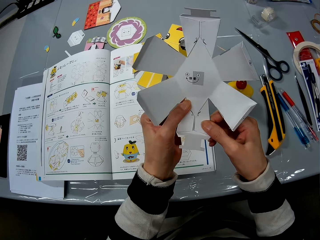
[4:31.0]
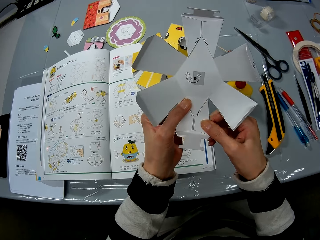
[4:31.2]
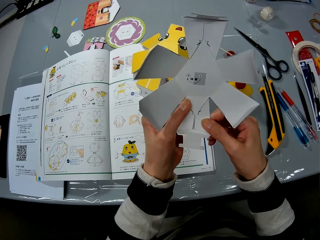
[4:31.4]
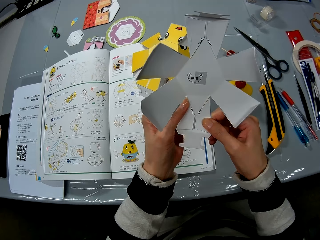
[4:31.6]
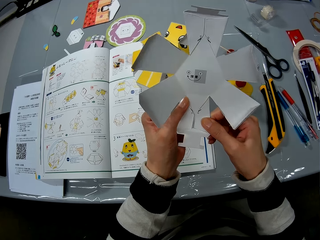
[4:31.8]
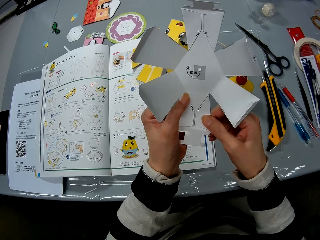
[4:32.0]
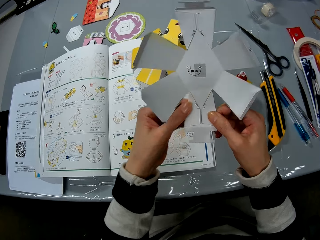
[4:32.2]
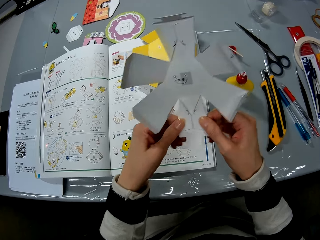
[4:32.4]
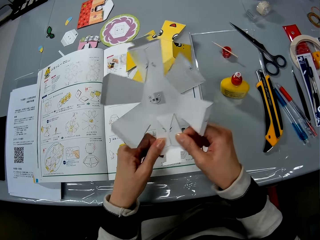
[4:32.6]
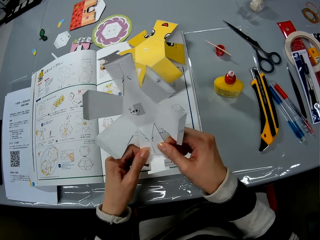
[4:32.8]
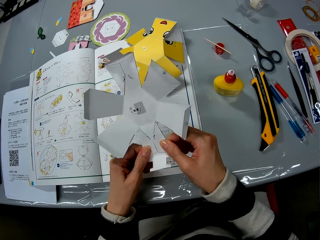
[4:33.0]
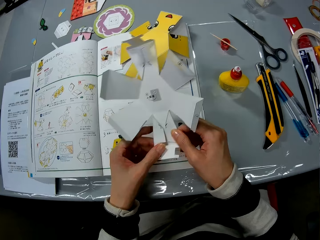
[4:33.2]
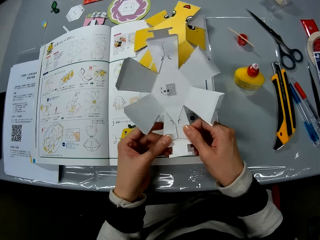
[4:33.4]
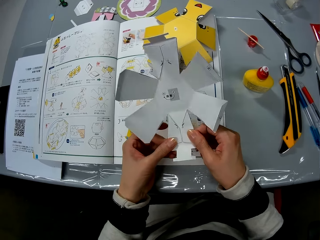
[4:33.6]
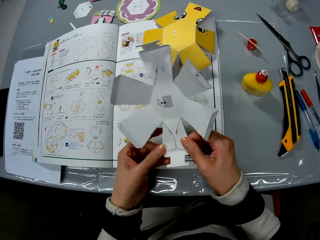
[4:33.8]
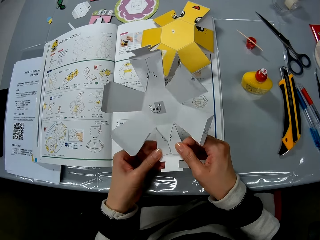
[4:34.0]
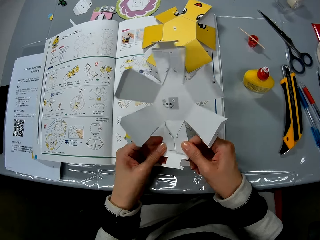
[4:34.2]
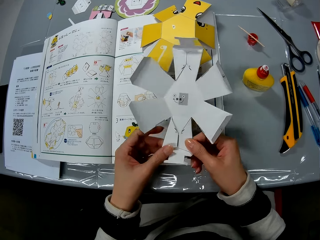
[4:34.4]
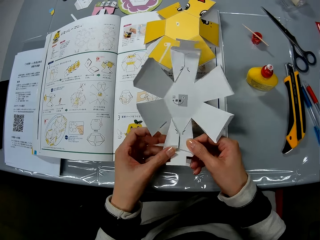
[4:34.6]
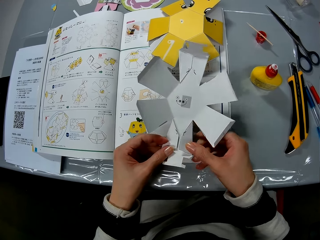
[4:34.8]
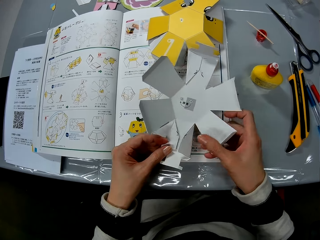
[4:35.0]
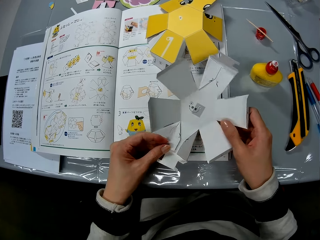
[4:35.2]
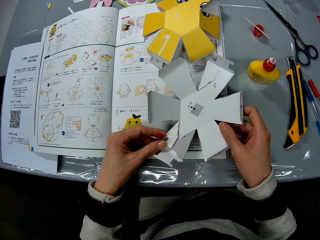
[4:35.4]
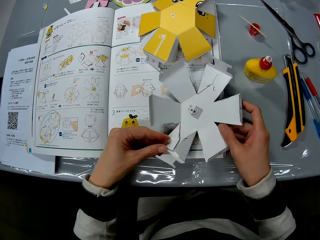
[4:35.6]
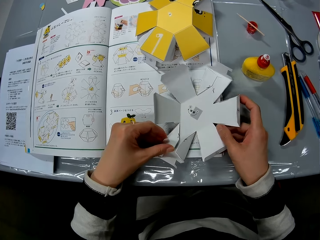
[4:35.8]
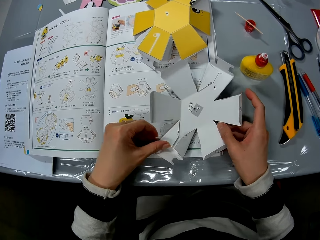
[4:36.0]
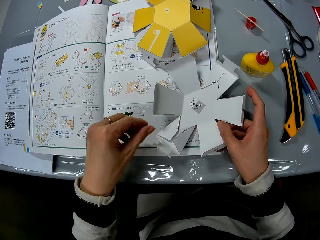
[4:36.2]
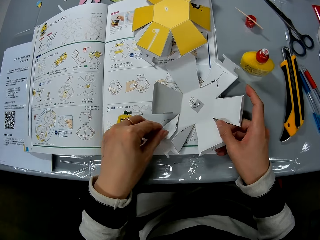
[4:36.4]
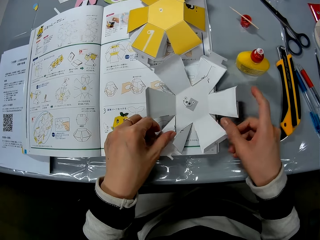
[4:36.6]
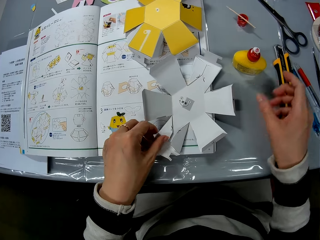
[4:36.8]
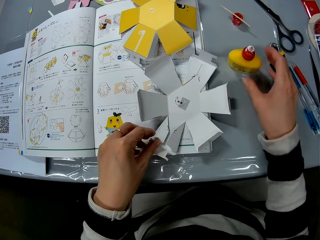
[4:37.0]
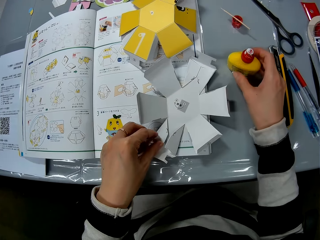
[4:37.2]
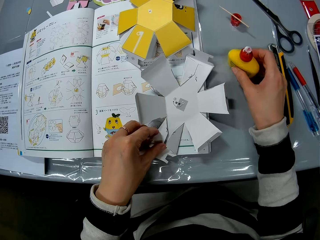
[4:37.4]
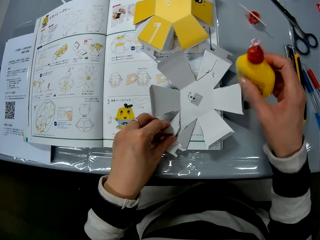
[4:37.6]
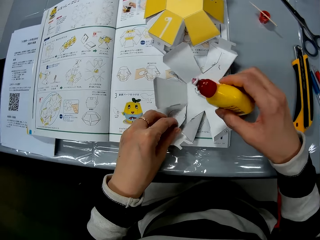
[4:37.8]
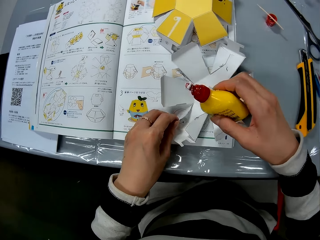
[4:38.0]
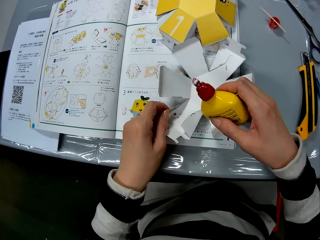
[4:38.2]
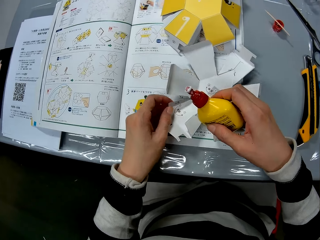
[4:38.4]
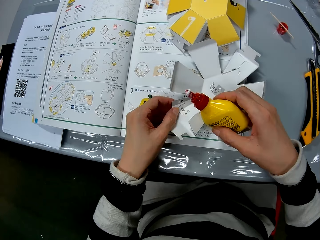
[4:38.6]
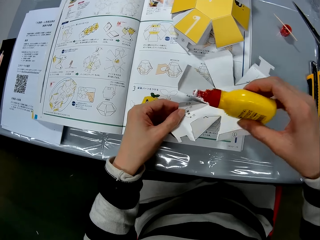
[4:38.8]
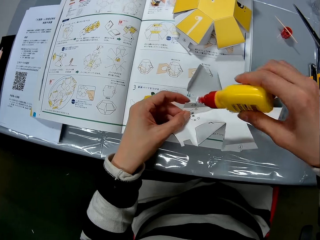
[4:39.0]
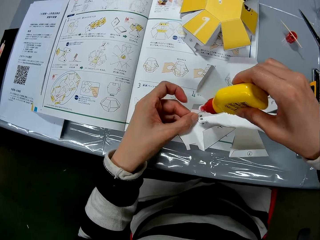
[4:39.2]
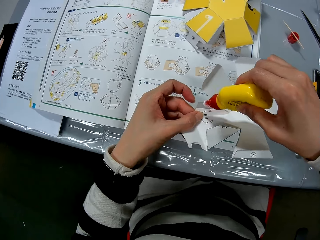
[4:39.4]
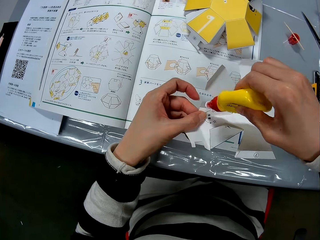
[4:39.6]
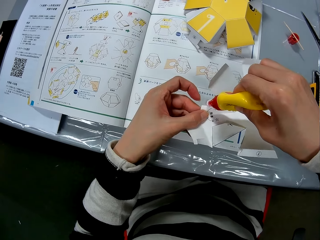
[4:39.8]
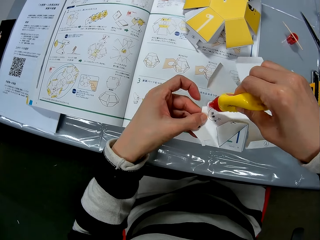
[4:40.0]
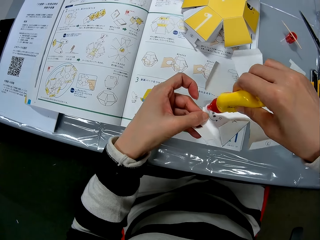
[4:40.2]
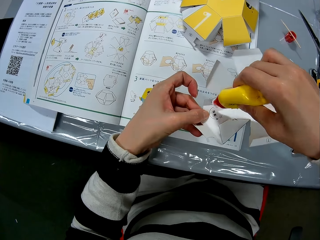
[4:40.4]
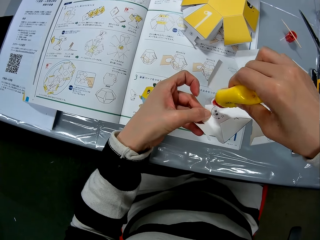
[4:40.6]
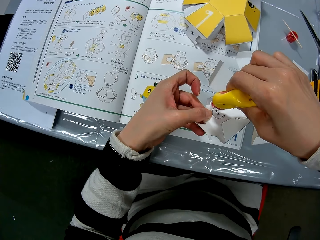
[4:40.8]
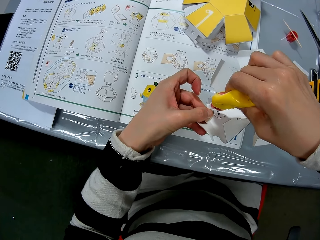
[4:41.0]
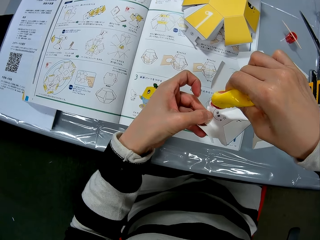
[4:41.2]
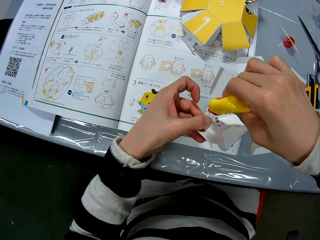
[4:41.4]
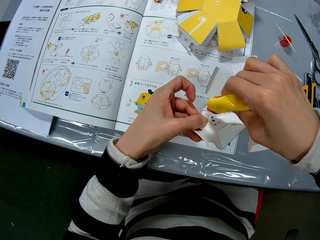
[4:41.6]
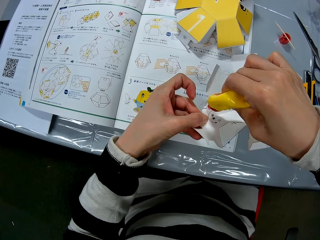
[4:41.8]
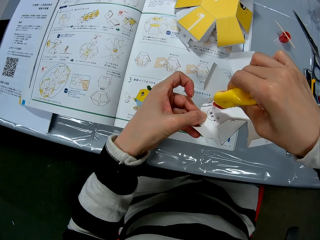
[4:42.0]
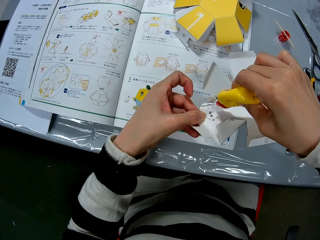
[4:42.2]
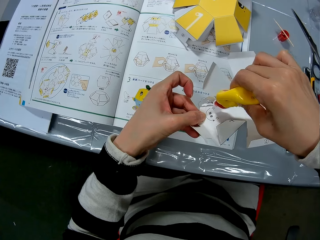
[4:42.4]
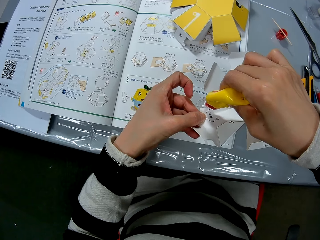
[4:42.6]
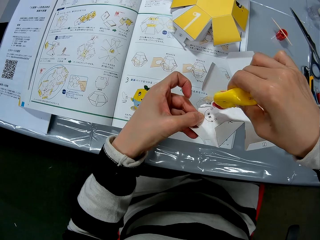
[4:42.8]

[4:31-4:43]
The camera wearer moves the craft paper. They drop the craft paper on the table. They pick the glue bottle from the table. They unfold the flap of the craft paper. They apply the glue to the flap of the craft paper.

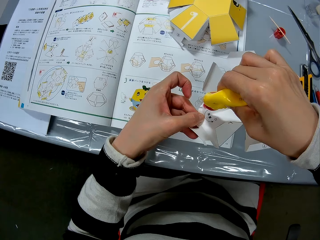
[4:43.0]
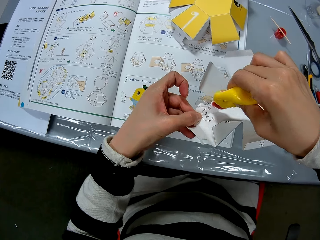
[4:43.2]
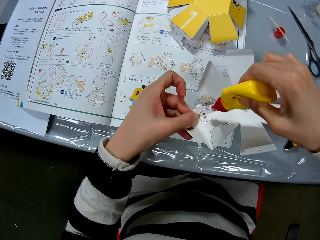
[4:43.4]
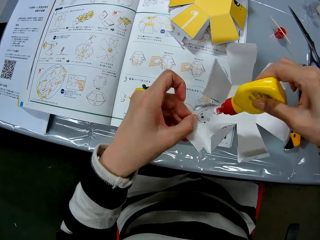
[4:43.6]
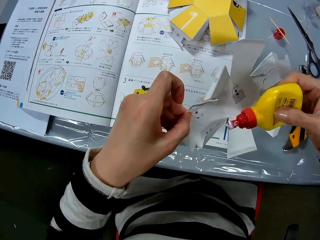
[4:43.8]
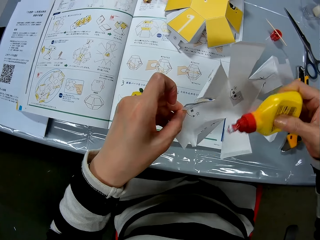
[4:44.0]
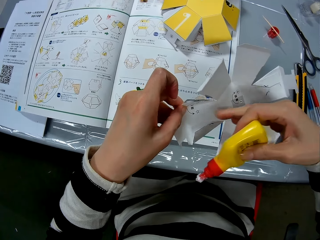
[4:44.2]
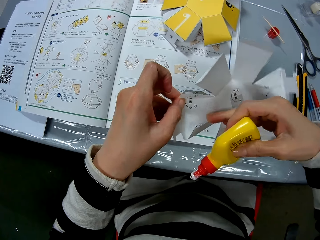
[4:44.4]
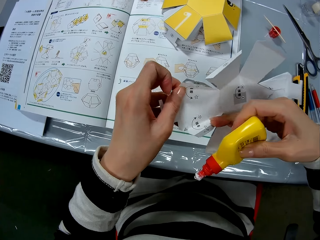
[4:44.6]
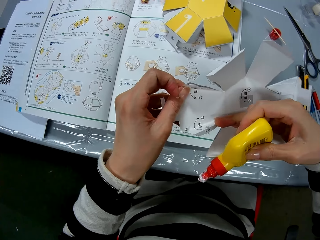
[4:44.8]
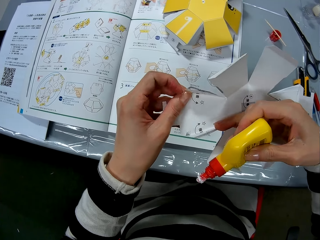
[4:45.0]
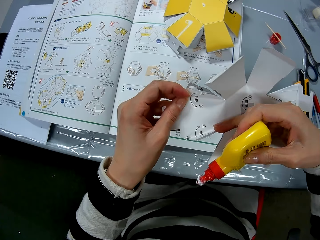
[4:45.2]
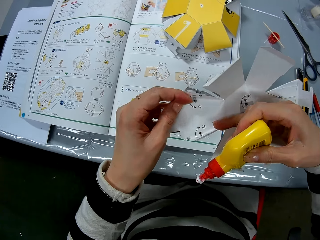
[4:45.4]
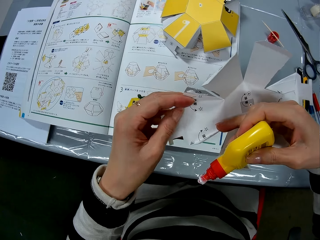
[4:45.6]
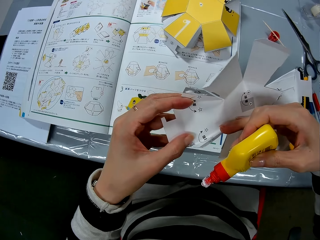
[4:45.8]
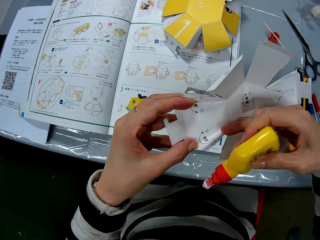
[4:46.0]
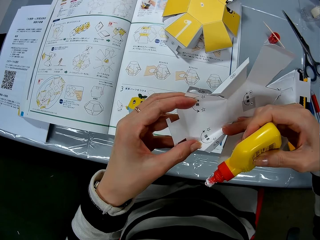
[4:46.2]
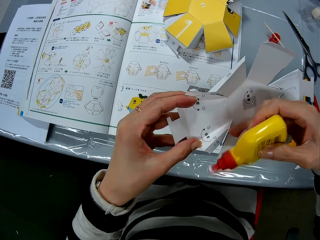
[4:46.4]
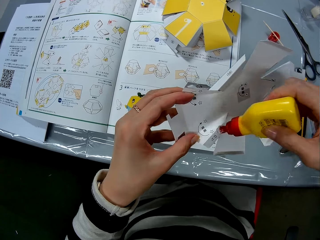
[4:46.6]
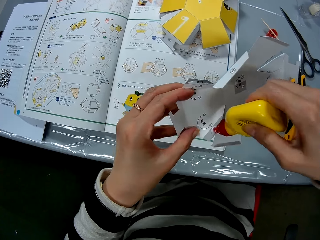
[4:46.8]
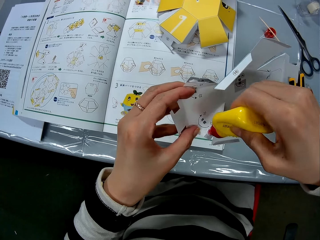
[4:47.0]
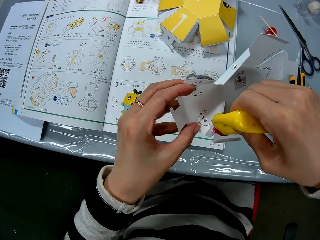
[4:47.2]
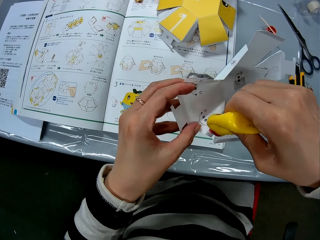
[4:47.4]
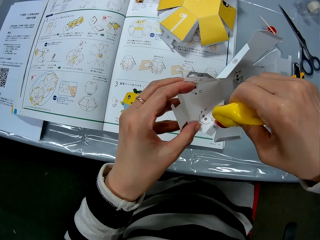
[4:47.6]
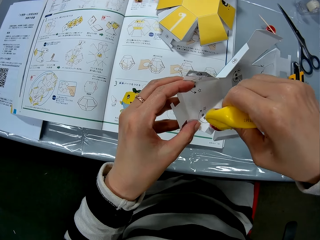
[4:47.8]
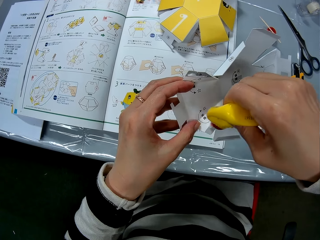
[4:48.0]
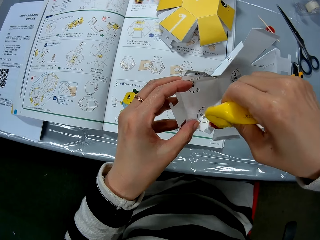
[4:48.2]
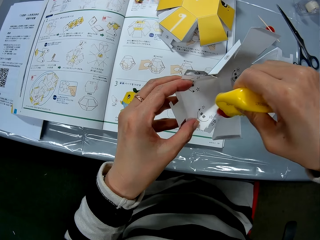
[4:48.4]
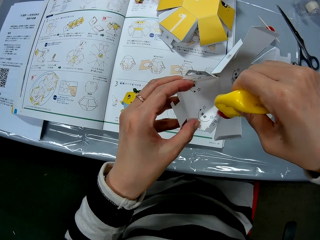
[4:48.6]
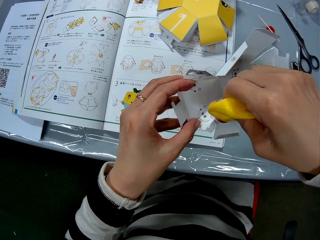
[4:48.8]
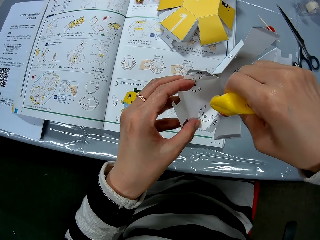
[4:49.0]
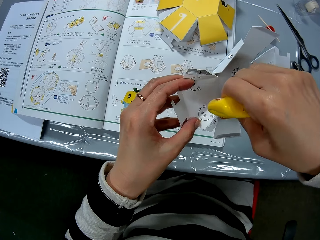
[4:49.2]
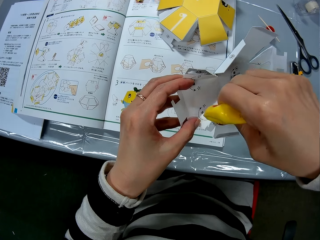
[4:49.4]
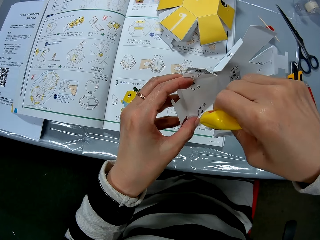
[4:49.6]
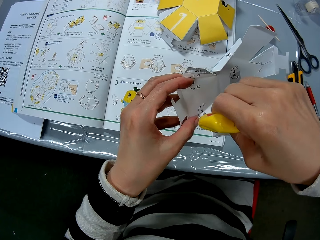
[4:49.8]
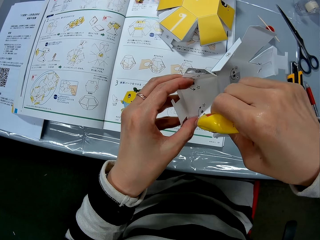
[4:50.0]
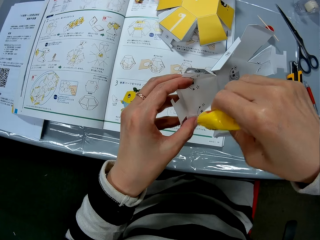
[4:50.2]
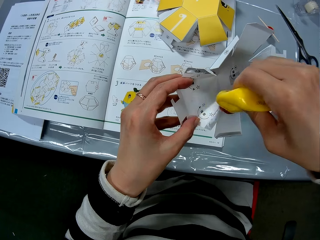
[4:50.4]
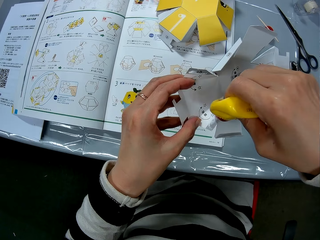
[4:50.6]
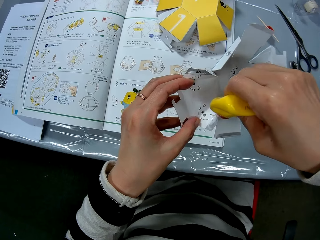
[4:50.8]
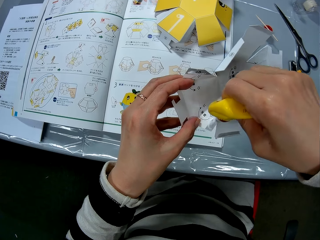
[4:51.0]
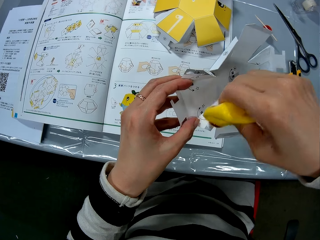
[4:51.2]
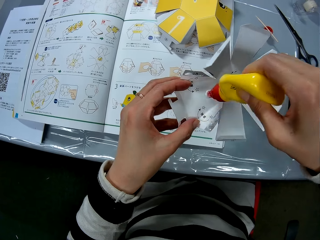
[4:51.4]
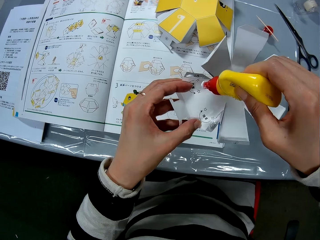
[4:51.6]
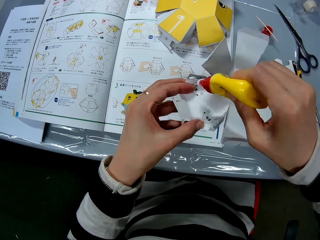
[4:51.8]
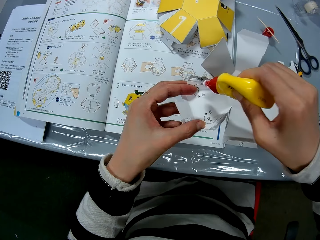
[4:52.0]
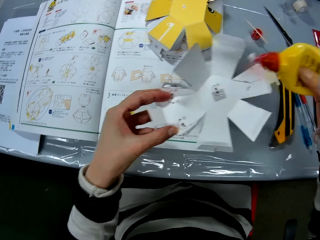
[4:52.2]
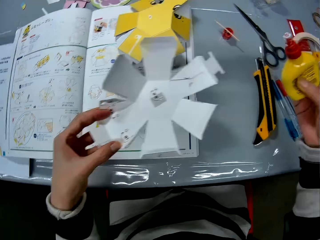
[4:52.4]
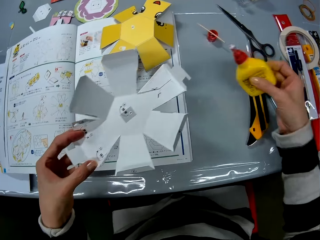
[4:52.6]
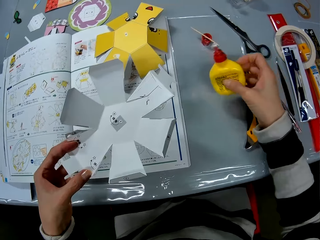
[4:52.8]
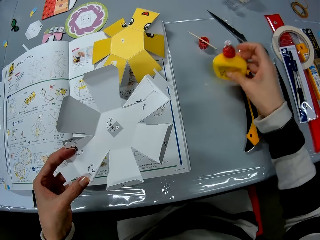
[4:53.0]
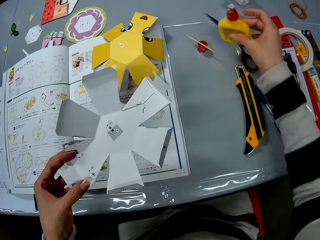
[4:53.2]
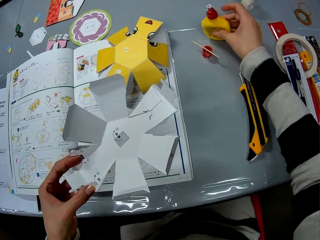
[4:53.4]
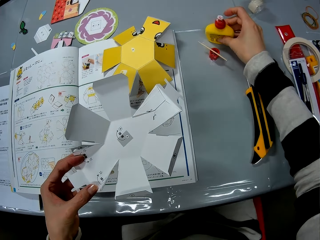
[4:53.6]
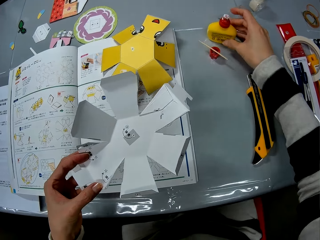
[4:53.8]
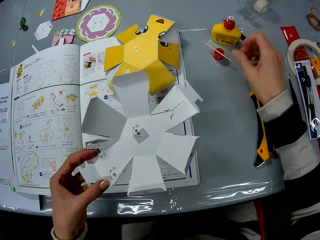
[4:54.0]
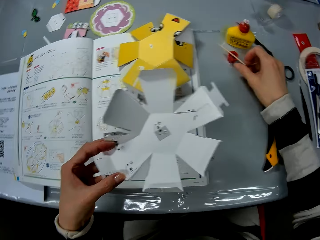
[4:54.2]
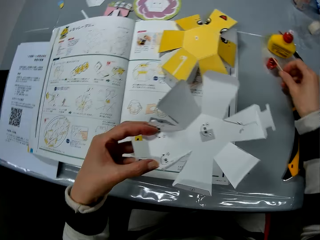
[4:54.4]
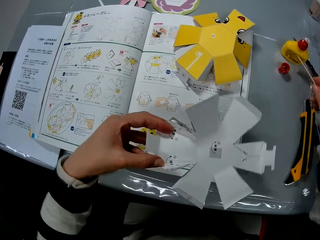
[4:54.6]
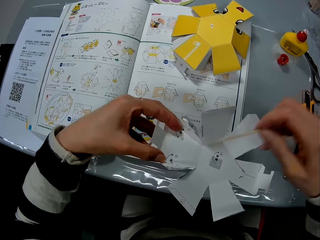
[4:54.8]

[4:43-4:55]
The camera wearer unfolds the flap of the craft paper. They apply the glue on the flap of the craft paper. They drop the super glue bottle on the table. They pick up a stick from the glue bottle cap.
